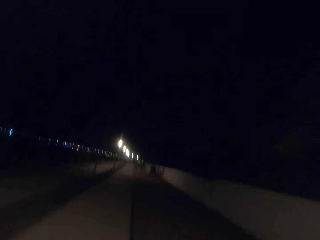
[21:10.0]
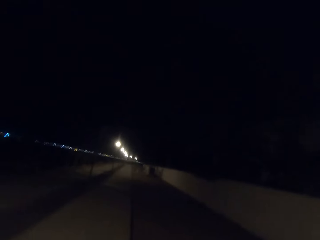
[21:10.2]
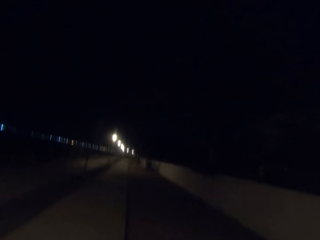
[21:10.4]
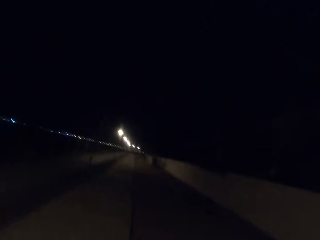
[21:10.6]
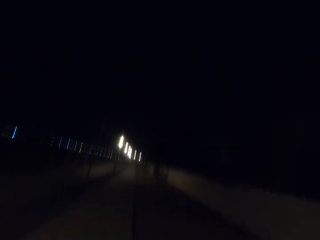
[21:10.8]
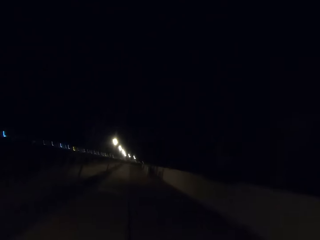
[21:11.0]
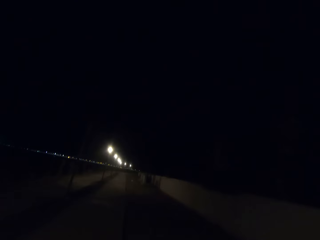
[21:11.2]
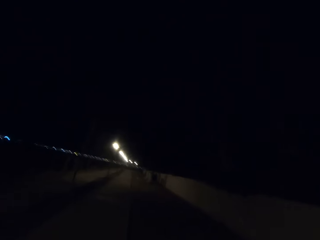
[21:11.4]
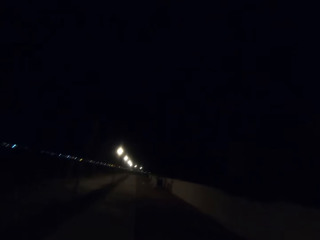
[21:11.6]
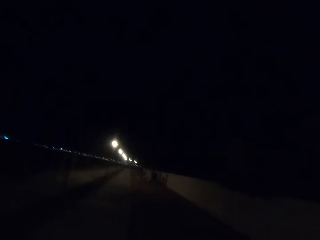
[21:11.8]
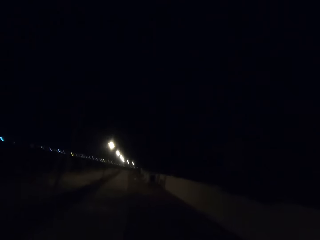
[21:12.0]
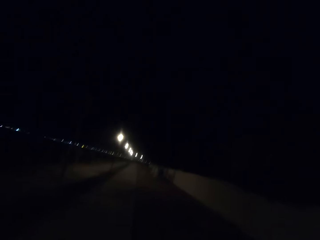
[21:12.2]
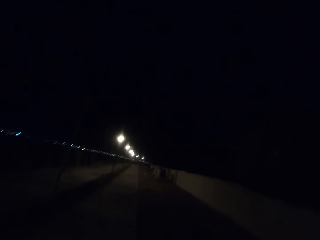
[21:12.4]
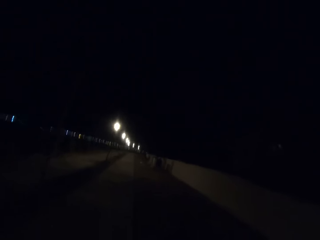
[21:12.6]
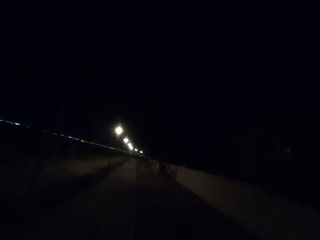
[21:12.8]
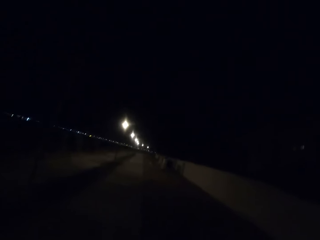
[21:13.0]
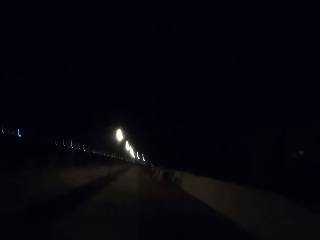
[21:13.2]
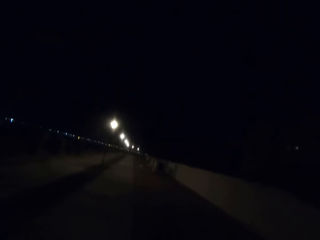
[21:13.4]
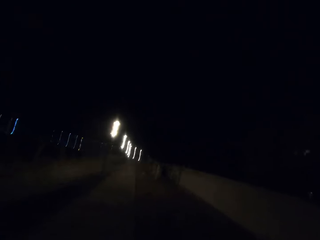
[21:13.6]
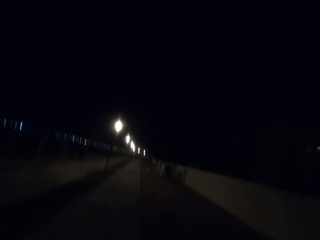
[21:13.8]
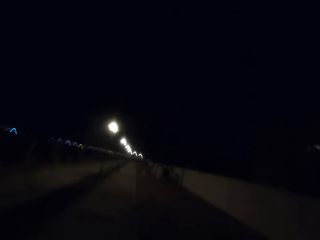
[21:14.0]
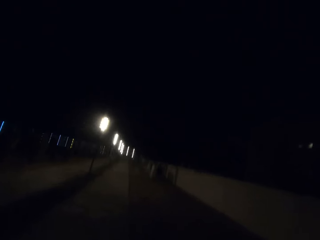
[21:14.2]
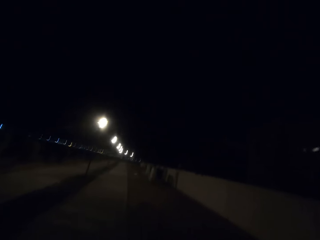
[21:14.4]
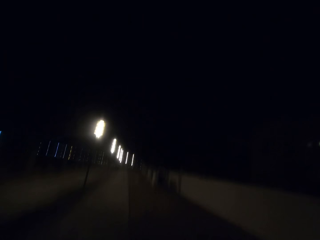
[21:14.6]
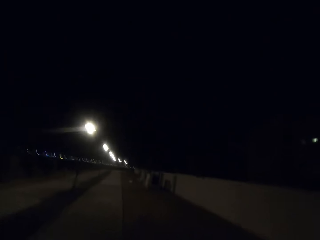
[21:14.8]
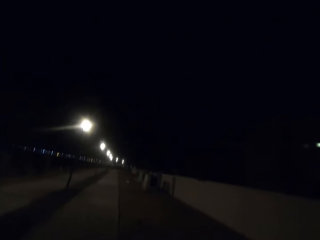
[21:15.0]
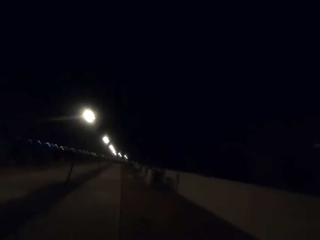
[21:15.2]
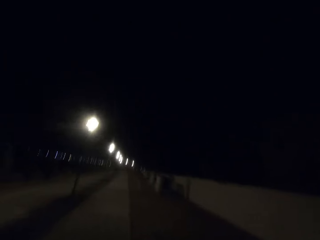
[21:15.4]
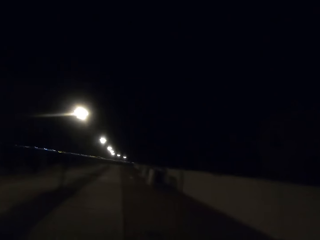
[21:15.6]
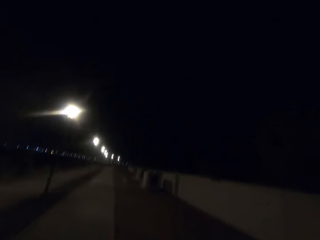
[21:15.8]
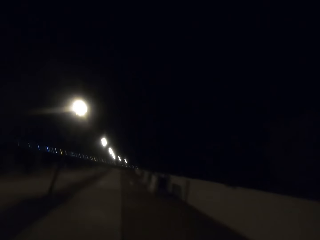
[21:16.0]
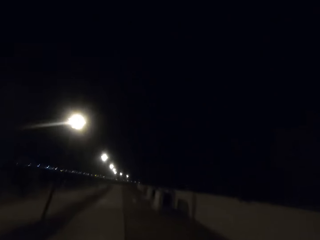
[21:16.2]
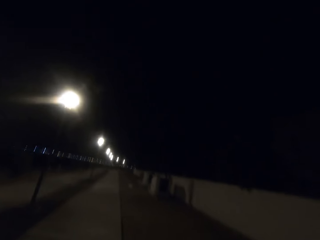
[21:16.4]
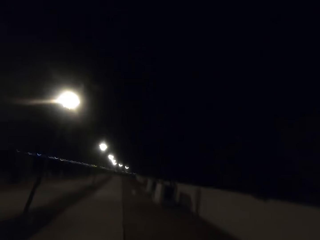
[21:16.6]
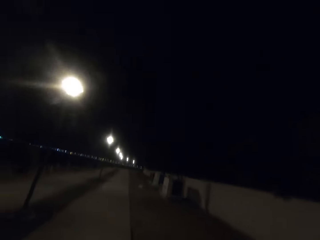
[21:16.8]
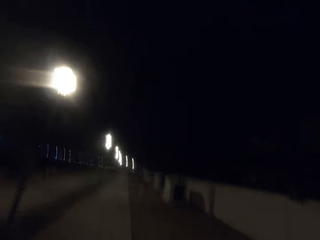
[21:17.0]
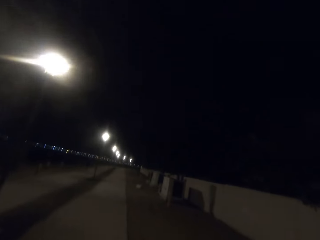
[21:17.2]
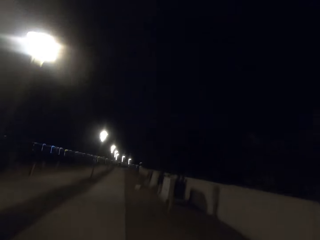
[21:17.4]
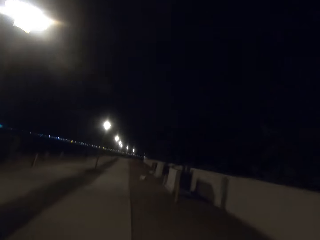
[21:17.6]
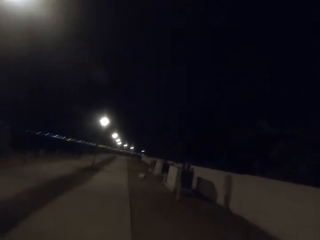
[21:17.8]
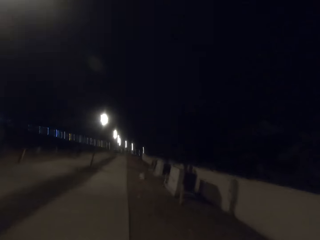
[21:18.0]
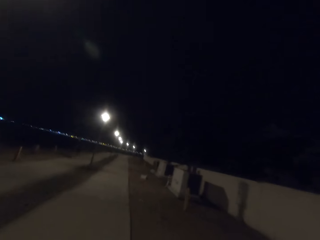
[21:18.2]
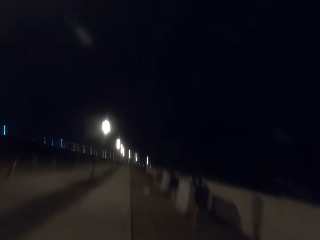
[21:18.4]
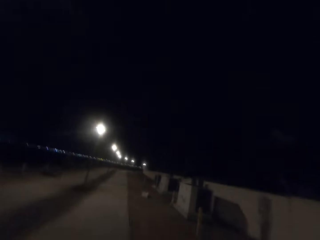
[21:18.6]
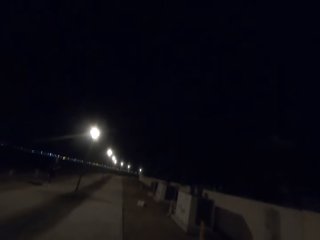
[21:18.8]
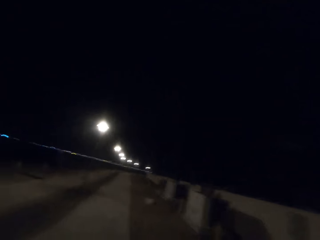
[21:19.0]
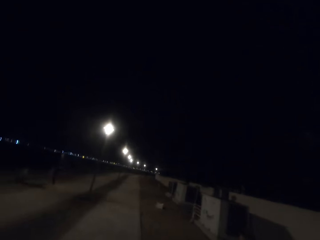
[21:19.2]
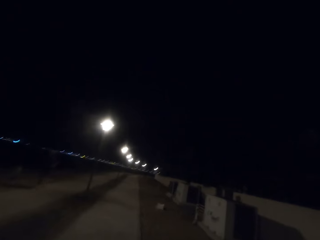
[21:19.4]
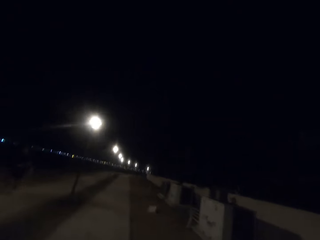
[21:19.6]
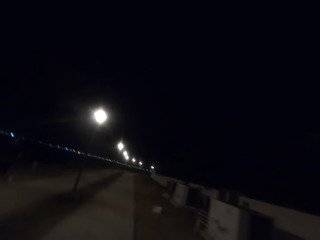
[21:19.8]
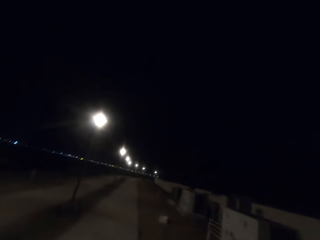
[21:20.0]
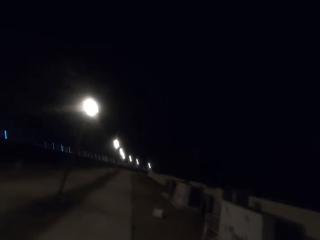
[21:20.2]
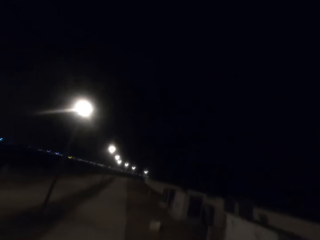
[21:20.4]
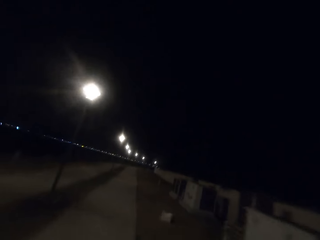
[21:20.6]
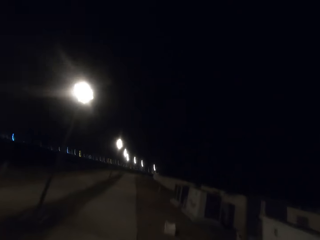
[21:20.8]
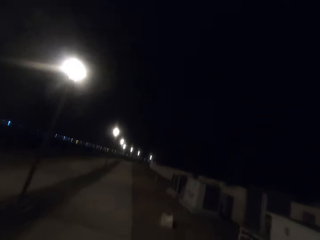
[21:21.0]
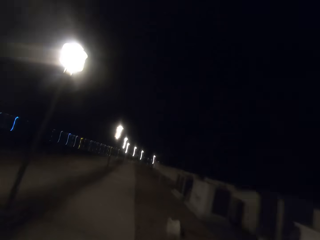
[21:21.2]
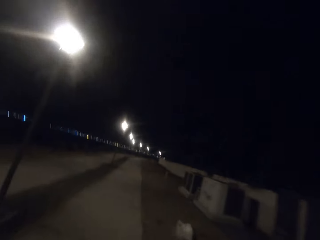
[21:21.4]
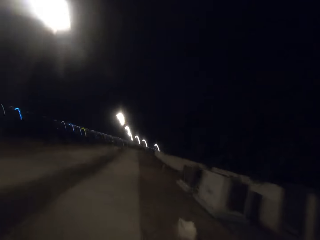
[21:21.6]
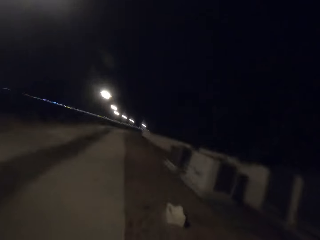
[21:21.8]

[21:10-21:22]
Street lights appear.

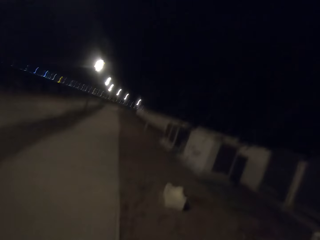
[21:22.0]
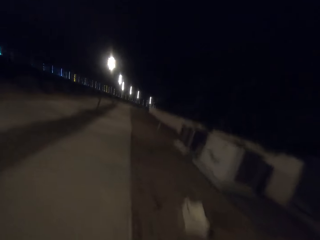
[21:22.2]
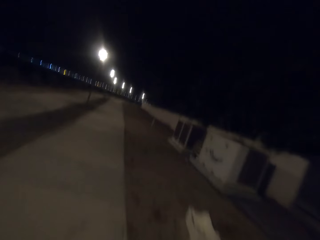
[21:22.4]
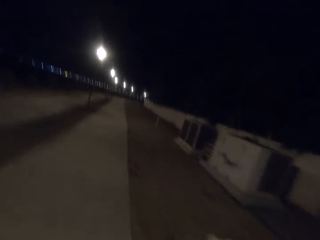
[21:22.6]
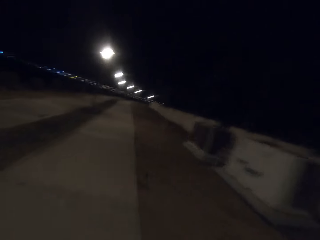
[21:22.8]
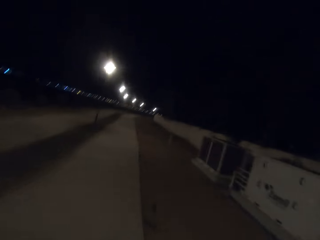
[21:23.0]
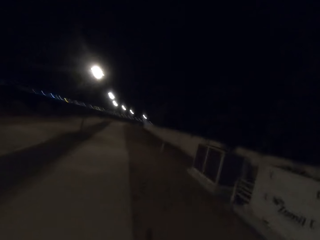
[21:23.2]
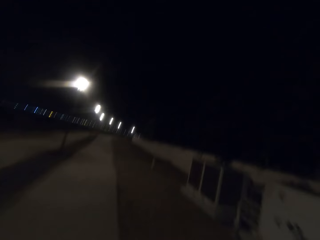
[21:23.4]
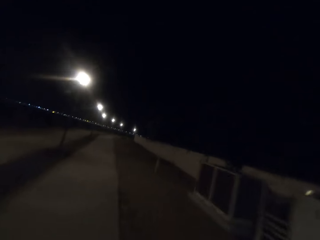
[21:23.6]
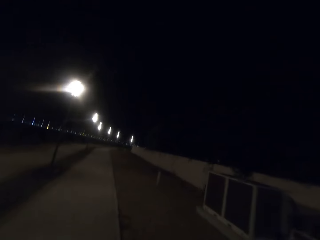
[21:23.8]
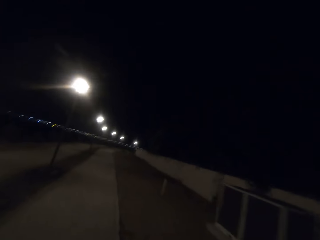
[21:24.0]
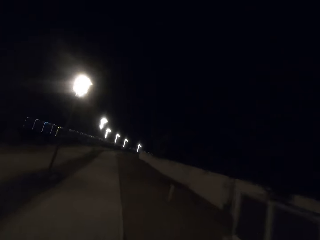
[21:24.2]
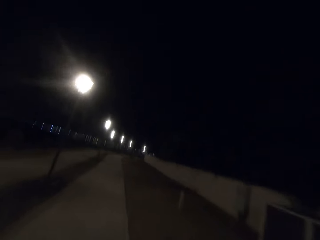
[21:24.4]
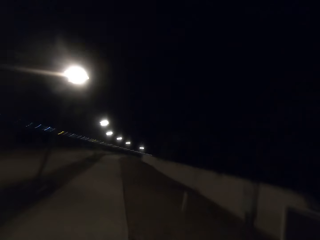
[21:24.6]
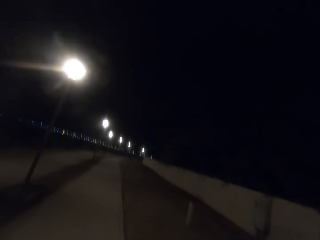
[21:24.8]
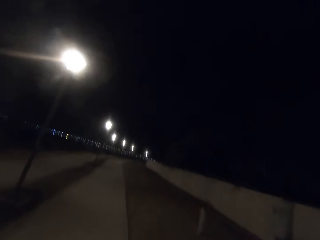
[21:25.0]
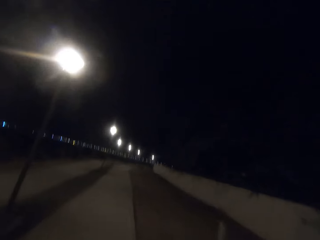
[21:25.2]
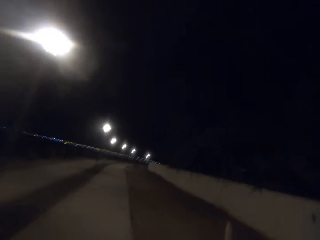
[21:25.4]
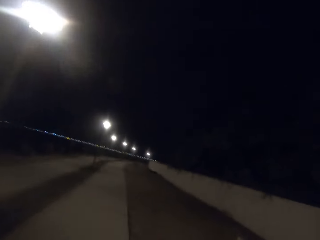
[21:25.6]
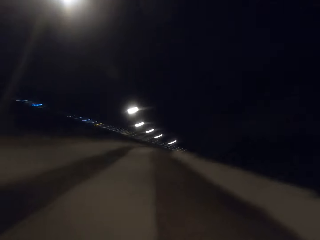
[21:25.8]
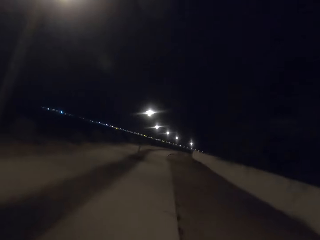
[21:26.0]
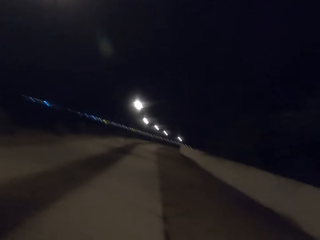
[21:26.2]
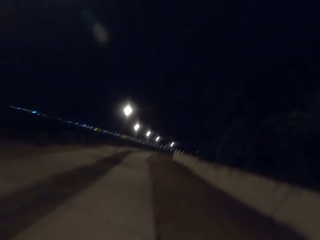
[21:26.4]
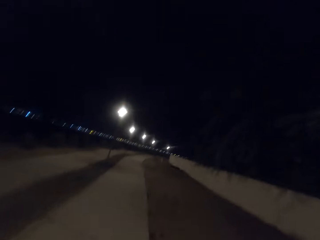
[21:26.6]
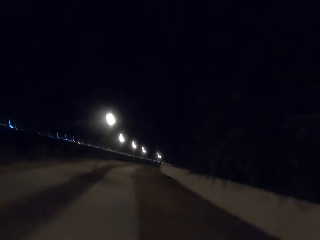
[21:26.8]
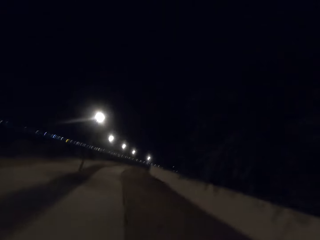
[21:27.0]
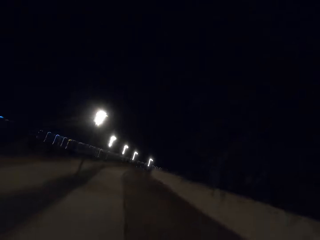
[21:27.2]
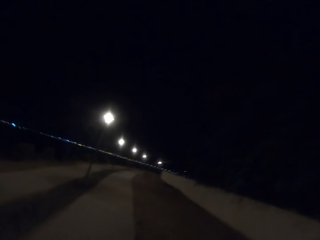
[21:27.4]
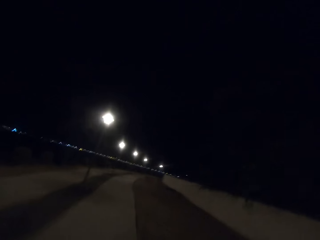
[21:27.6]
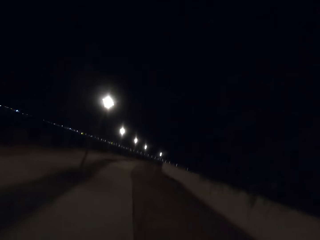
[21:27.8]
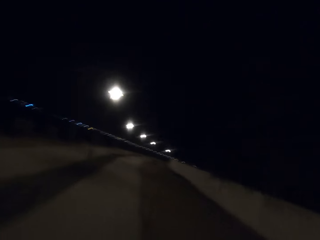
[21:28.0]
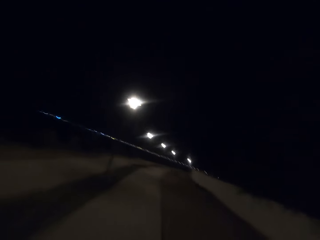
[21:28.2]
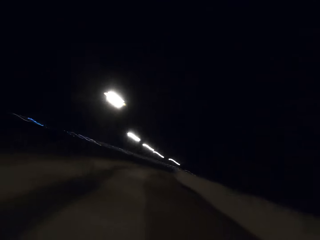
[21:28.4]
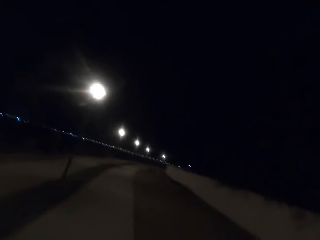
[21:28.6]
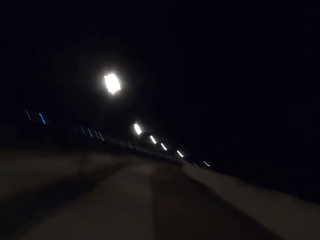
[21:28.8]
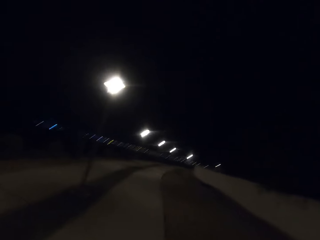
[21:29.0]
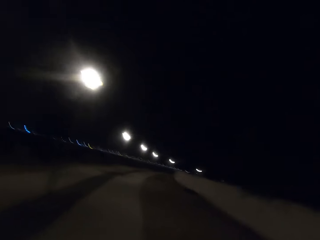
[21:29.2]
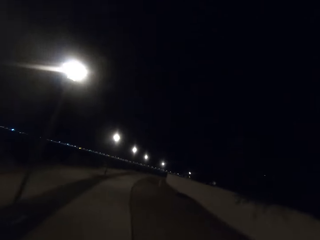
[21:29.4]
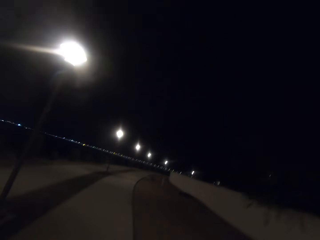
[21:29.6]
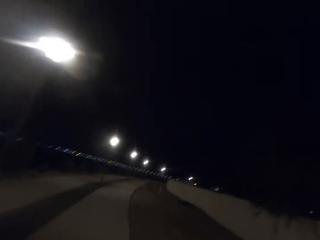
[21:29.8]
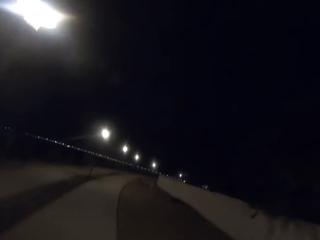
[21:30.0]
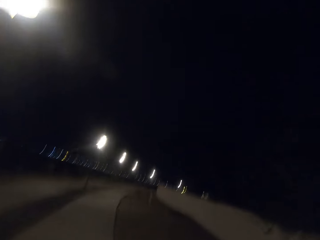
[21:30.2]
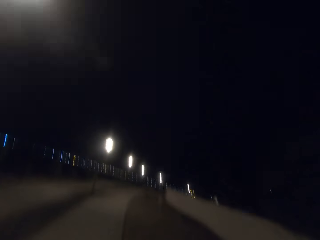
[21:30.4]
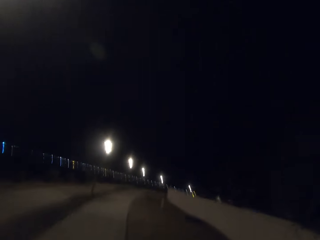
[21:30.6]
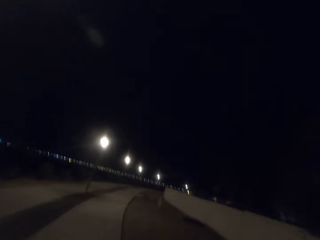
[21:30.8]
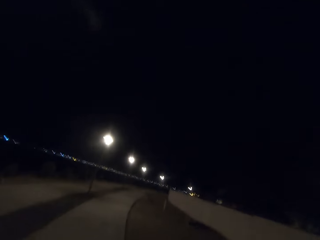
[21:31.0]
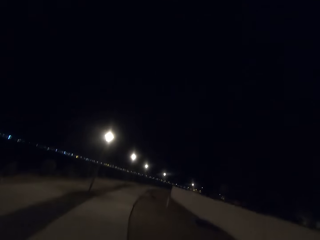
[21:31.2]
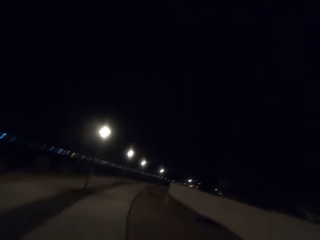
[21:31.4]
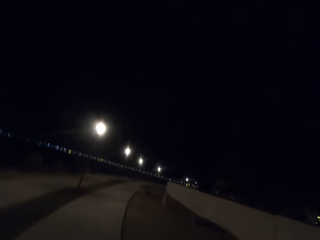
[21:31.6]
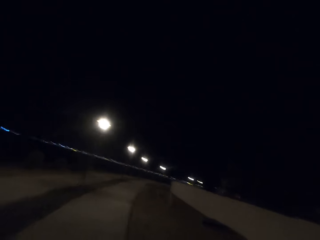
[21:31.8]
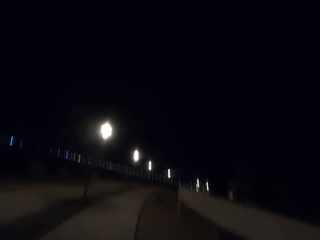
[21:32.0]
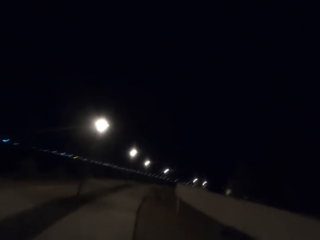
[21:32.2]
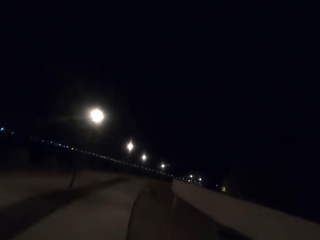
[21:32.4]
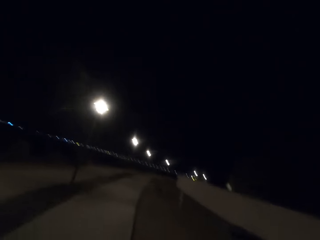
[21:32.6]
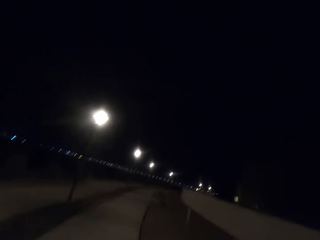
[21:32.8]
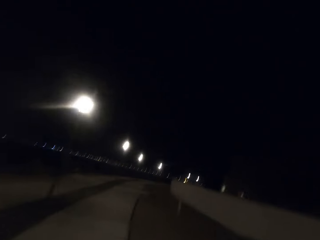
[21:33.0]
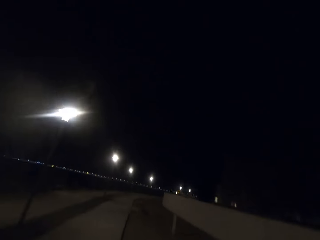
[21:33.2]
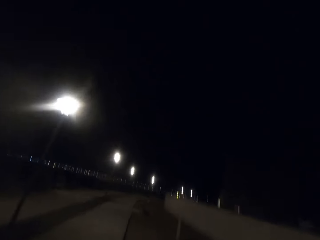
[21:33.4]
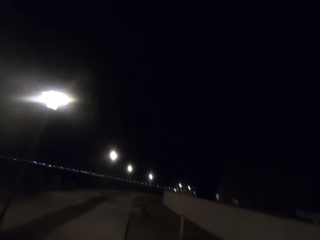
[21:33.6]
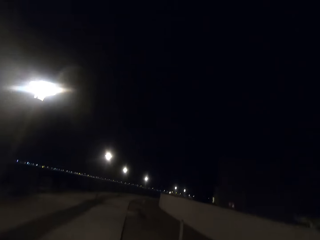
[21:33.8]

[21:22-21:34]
Street lights appear.
